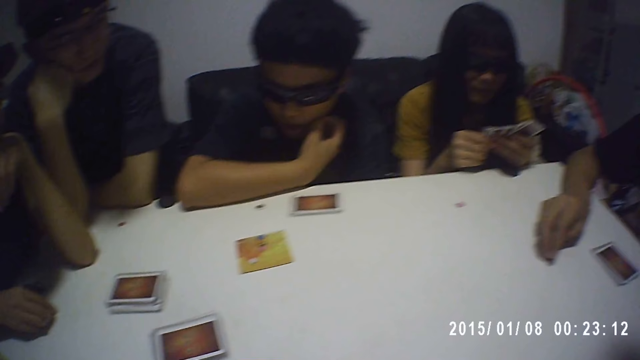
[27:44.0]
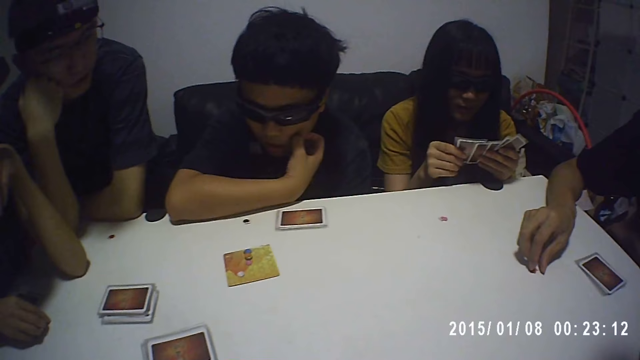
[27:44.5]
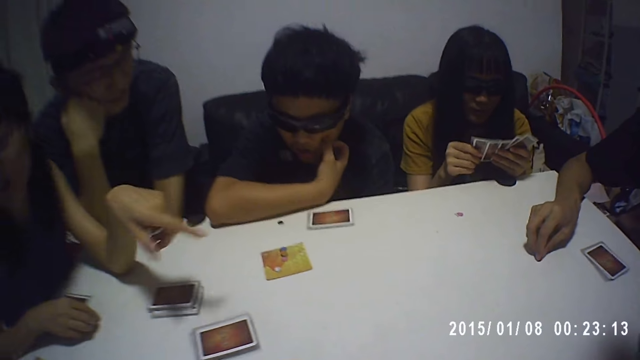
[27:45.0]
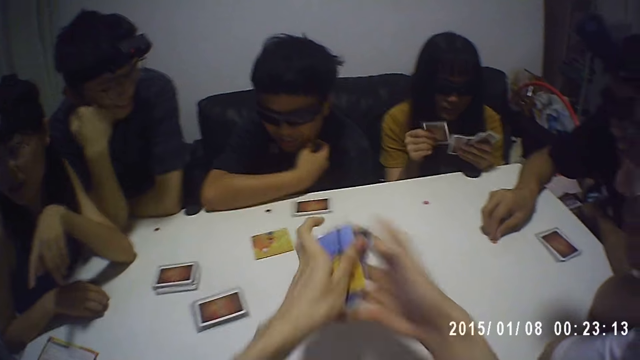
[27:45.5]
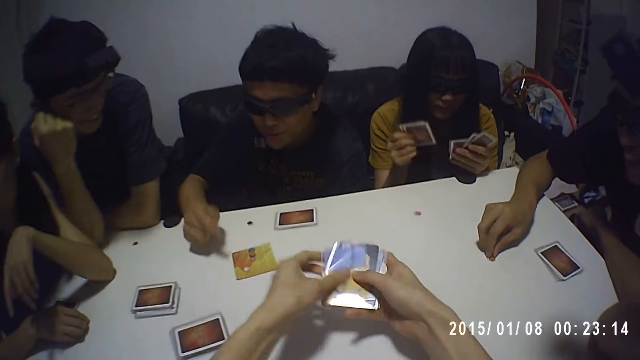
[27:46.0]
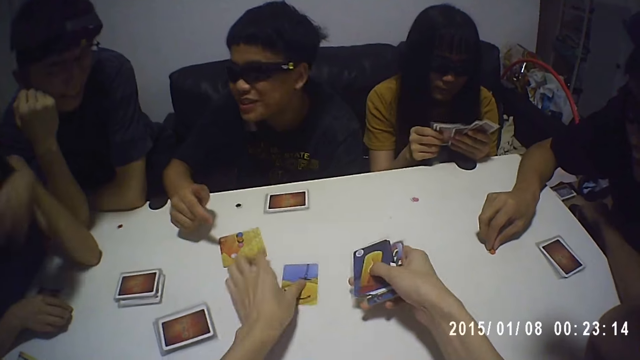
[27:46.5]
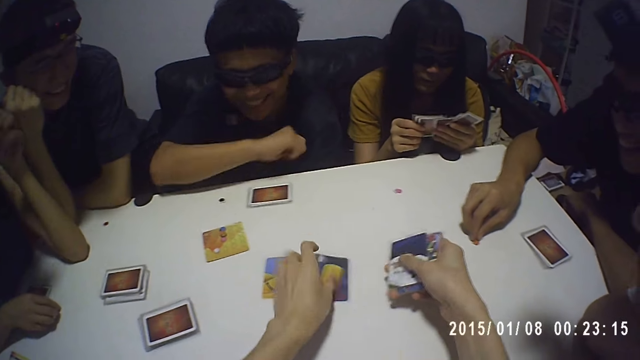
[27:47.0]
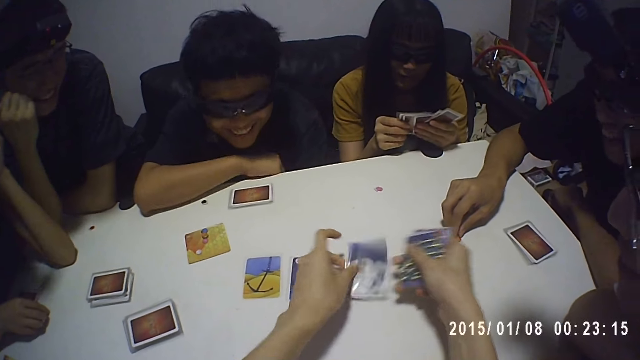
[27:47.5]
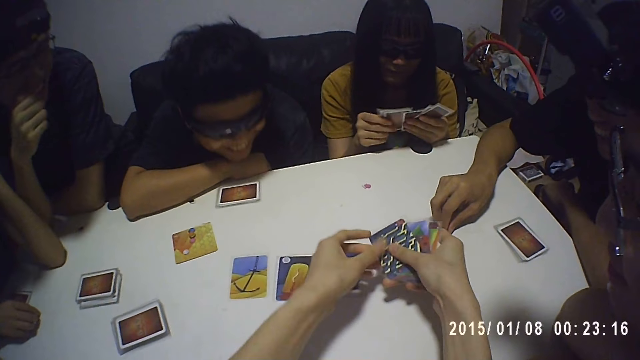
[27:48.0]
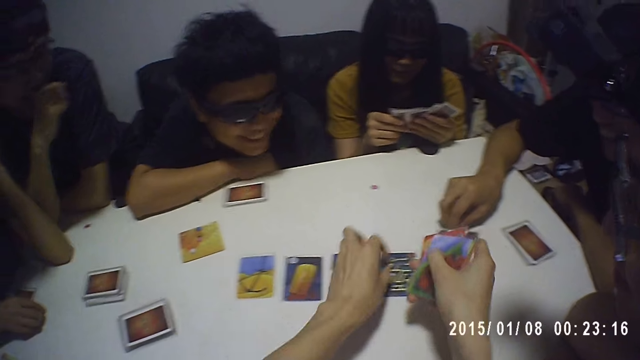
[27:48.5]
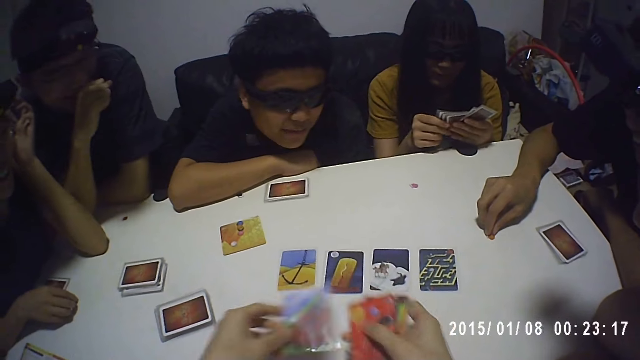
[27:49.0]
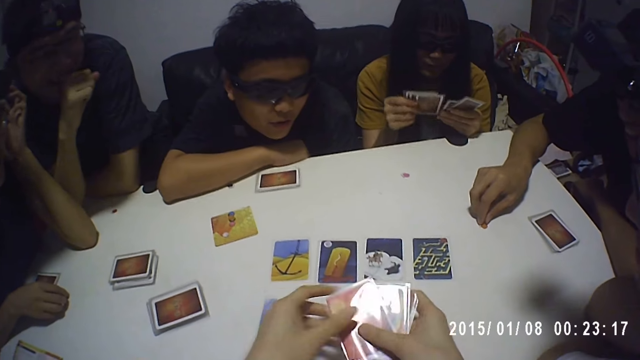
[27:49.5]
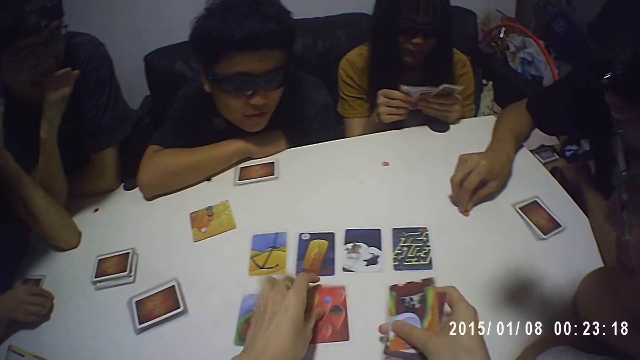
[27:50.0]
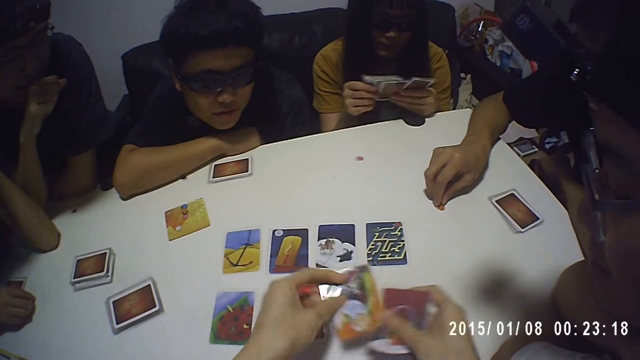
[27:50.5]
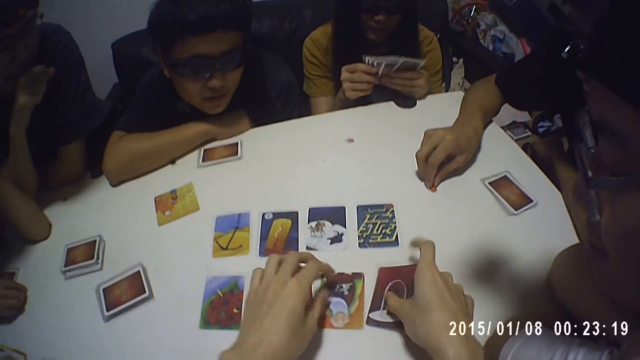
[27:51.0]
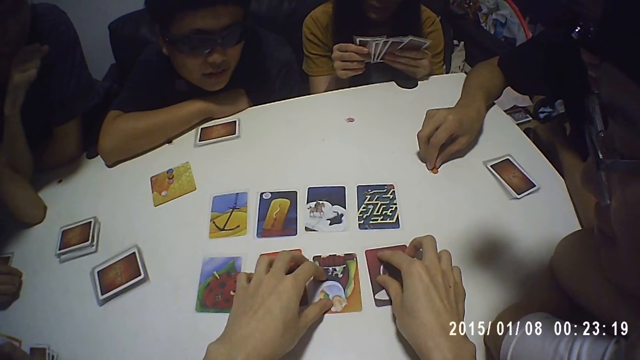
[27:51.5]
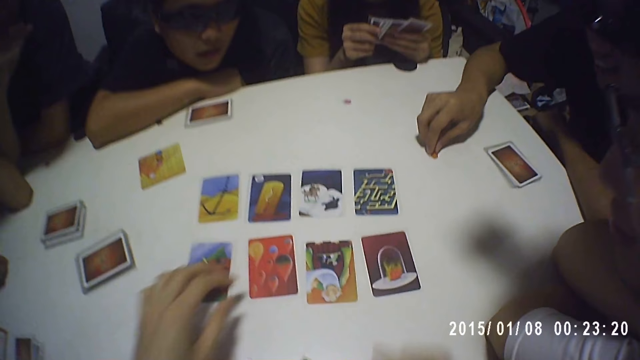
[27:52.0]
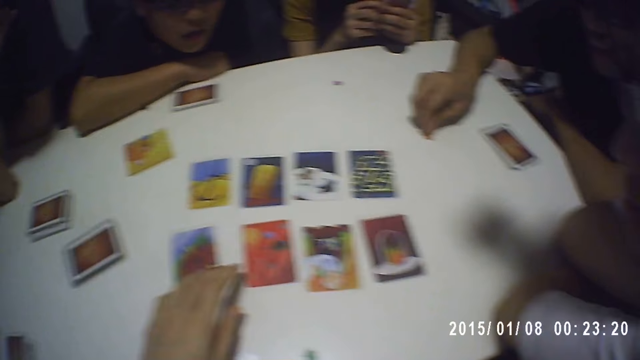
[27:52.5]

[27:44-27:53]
A lady points at a card on the table. A man holds a card game token on the table. The camera wearer arranges cards on the table and shuffles the cards with both hands. Another man points on the table. The camera wearer places the cards on the table. Another lady shuffles cards in her hands.

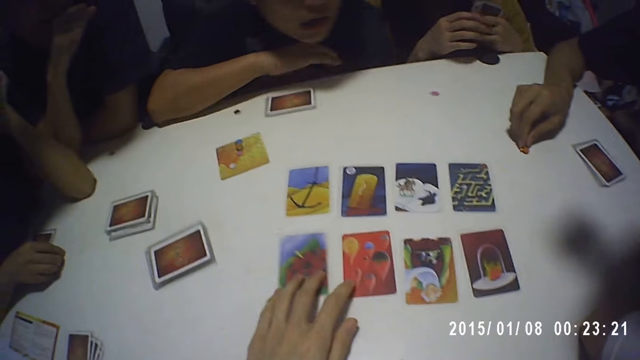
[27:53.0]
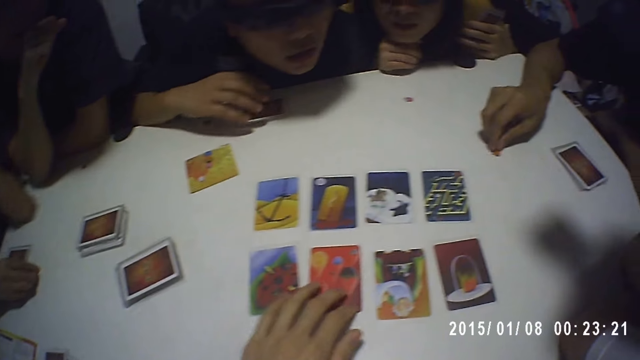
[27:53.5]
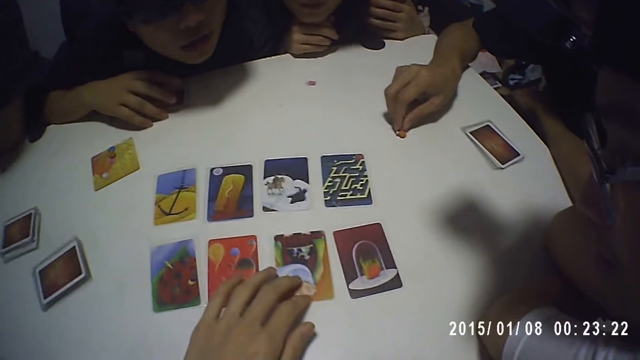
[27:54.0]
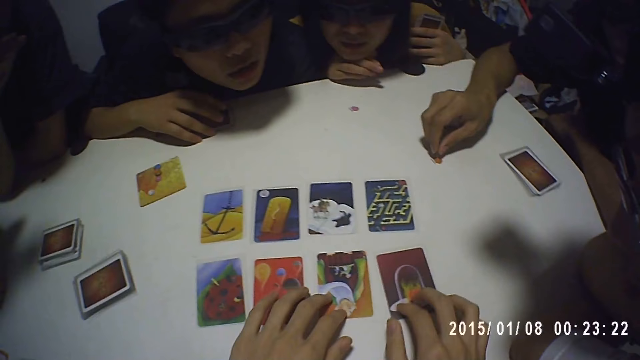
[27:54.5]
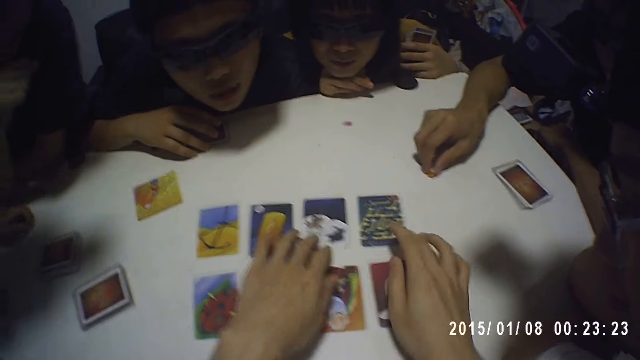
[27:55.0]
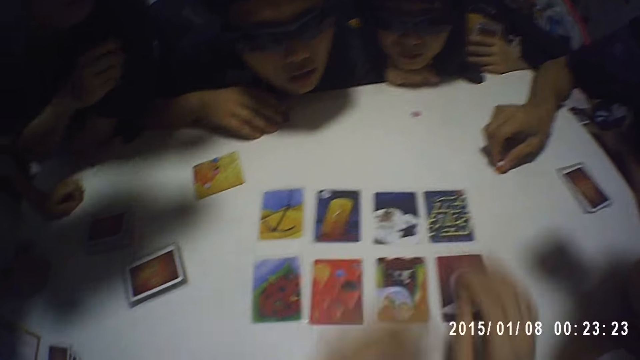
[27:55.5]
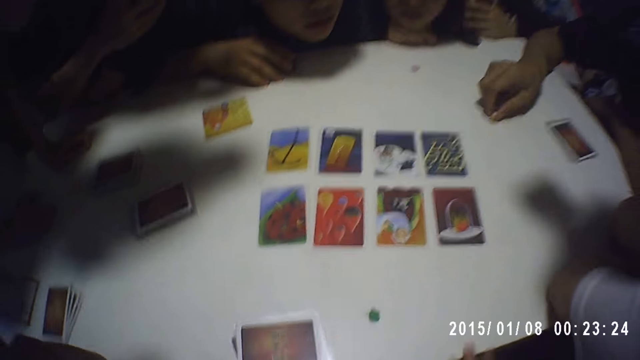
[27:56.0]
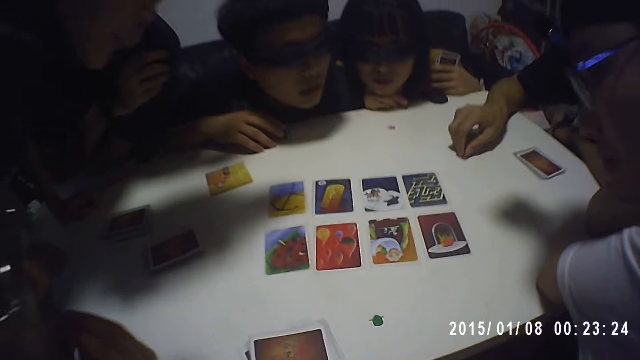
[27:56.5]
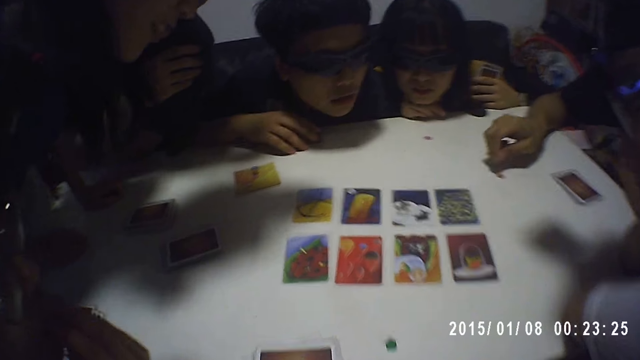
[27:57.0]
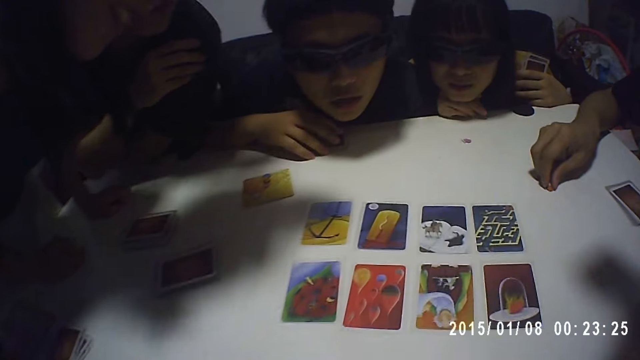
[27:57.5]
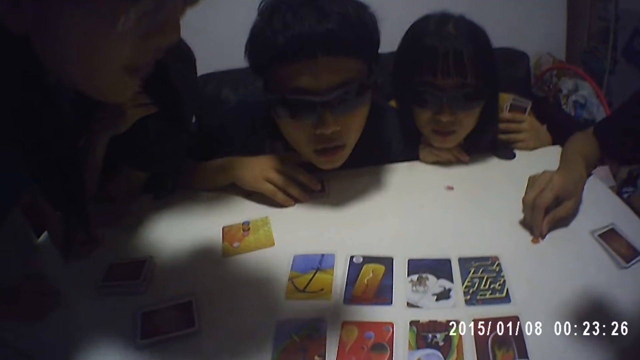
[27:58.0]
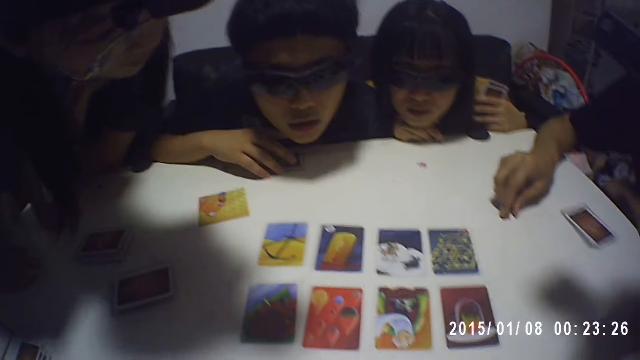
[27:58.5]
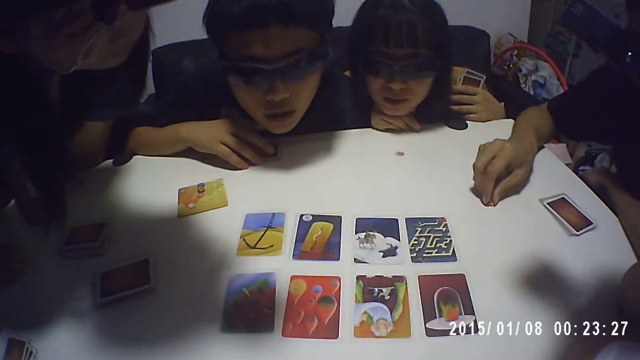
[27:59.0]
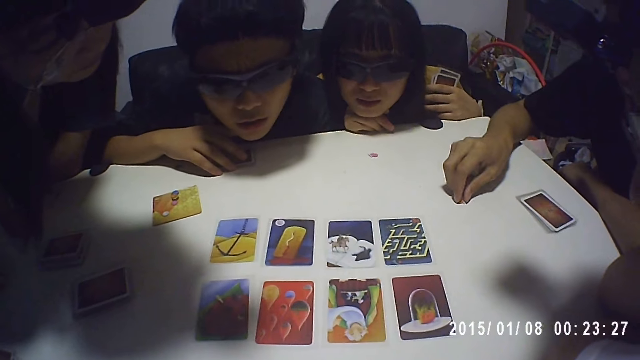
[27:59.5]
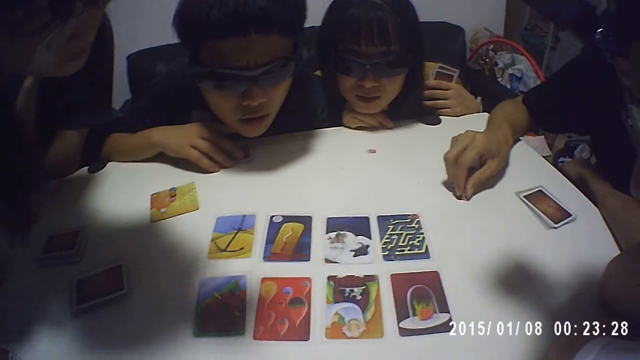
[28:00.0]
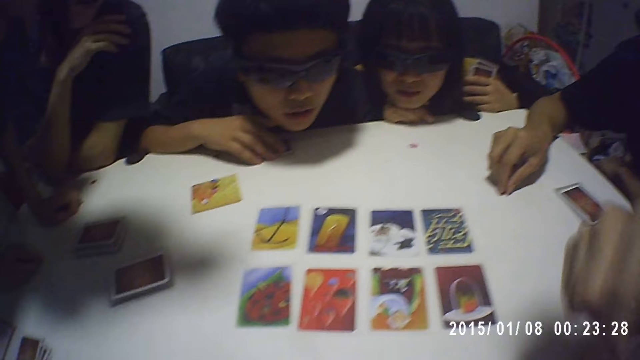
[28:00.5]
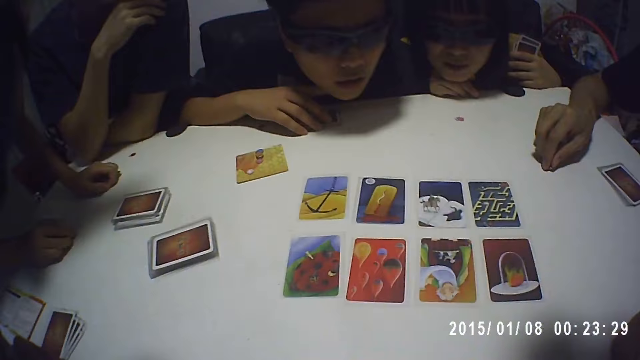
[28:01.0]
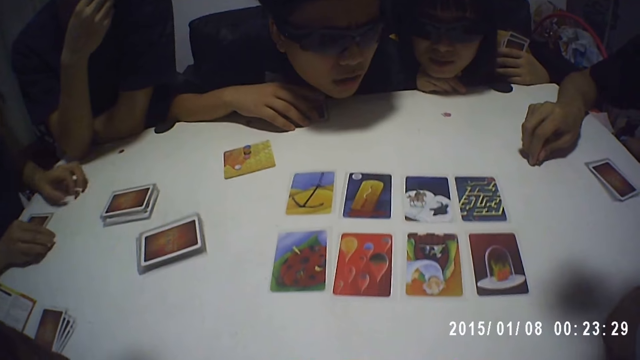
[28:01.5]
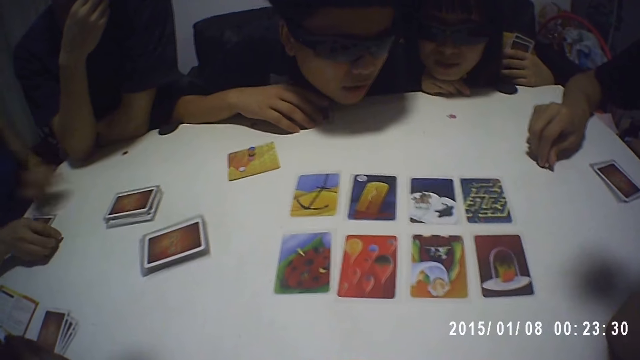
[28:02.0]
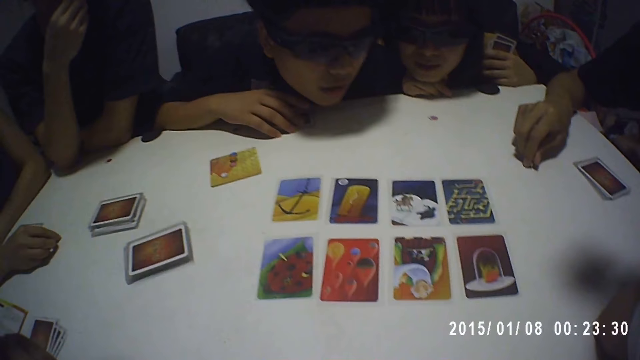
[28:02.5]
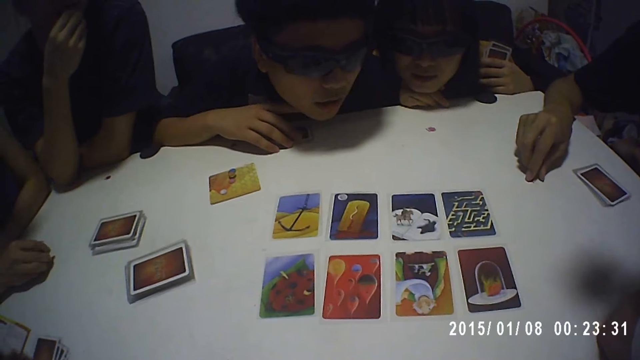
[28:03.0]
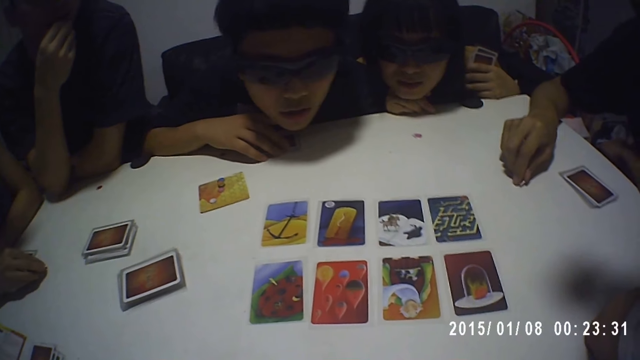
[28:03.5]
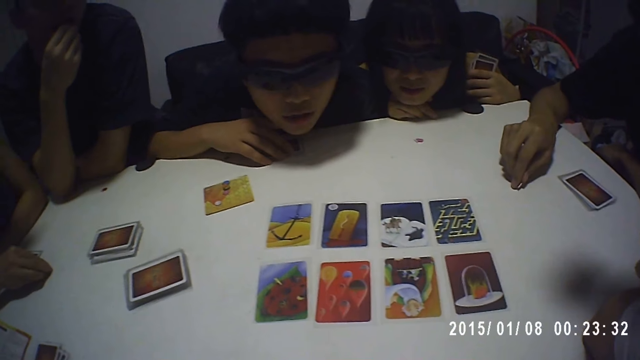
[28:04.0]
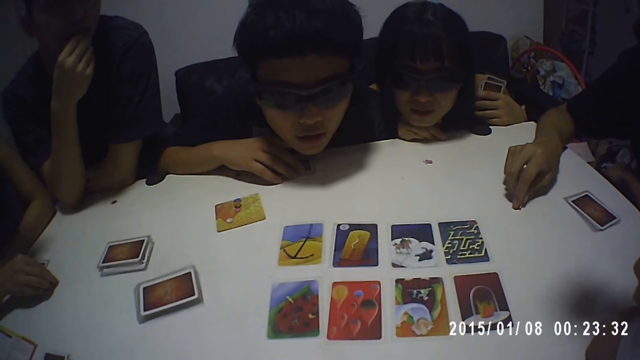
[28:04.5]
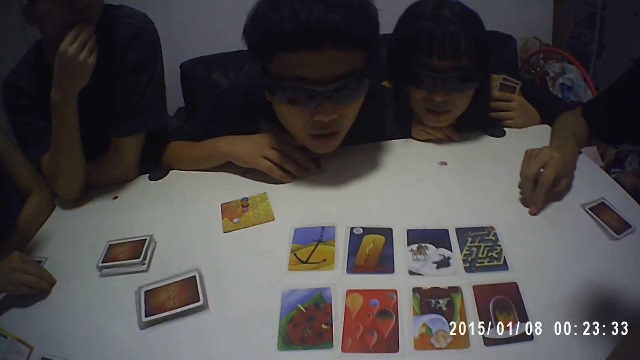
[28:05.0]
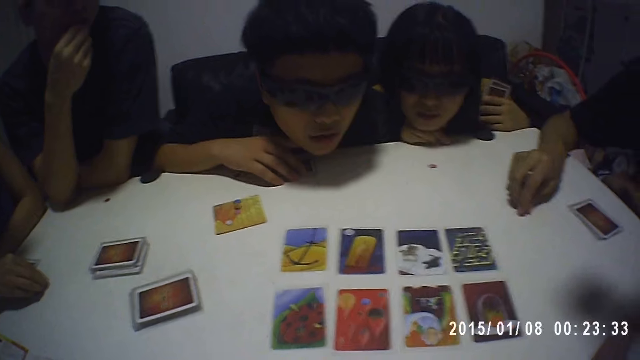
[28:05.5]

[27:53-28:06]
A man stares at the cards on the table closely. A lady stares at the cards on the table closely. Another man stares at the cards on the table closely. Another lady stares at the cards on the table closely. Another man stares at the cards on the table closely. Another man stares at the cards on the table closely.
